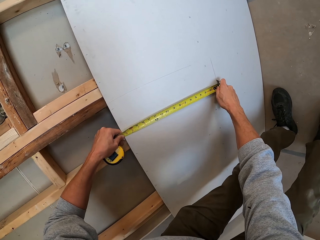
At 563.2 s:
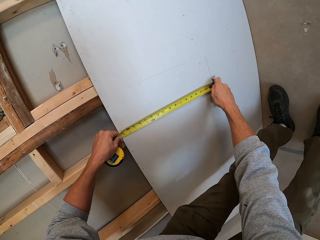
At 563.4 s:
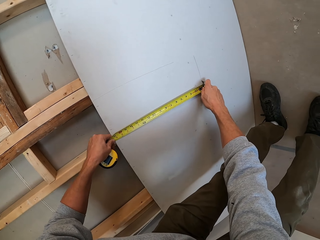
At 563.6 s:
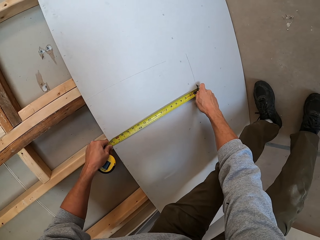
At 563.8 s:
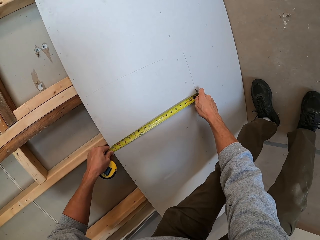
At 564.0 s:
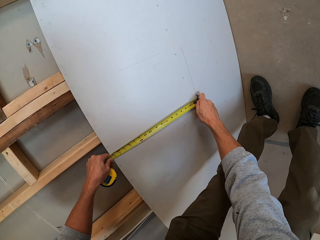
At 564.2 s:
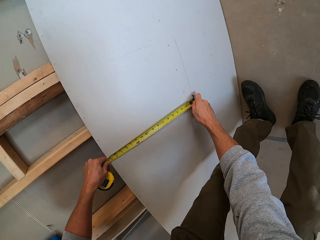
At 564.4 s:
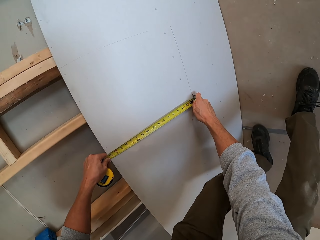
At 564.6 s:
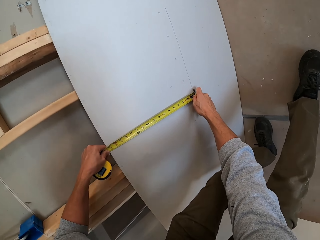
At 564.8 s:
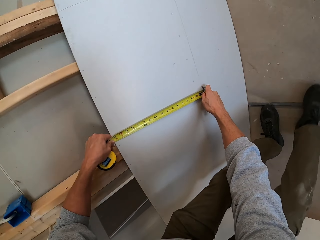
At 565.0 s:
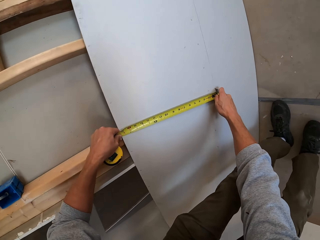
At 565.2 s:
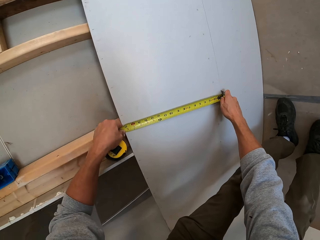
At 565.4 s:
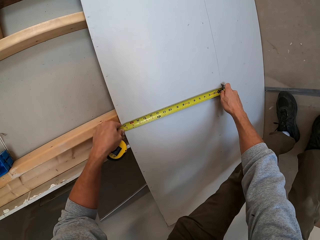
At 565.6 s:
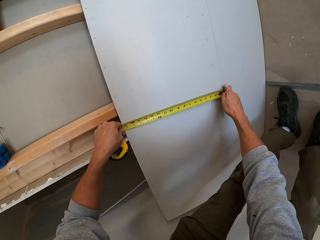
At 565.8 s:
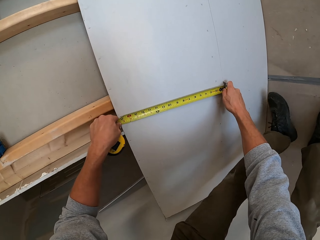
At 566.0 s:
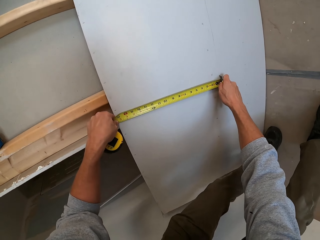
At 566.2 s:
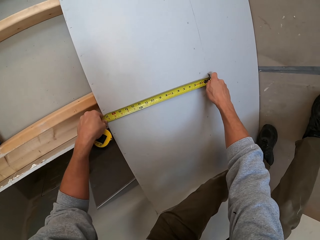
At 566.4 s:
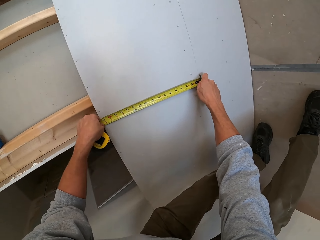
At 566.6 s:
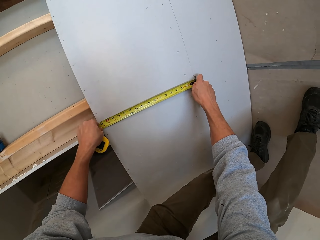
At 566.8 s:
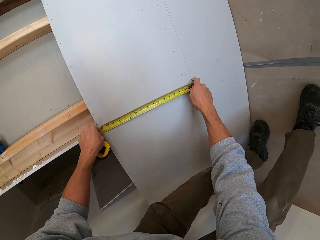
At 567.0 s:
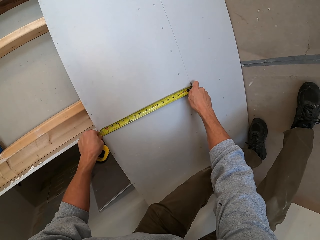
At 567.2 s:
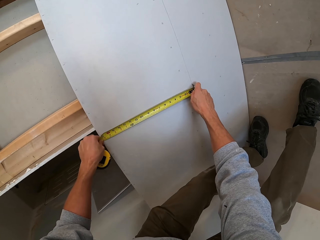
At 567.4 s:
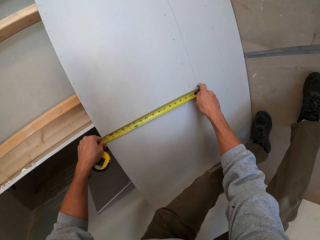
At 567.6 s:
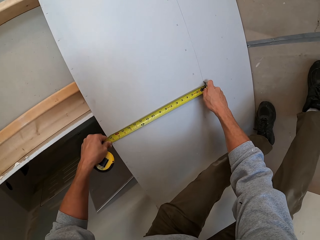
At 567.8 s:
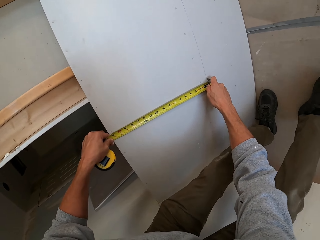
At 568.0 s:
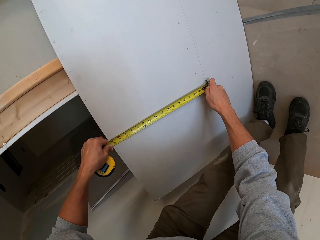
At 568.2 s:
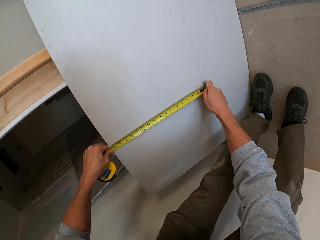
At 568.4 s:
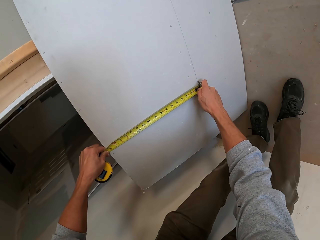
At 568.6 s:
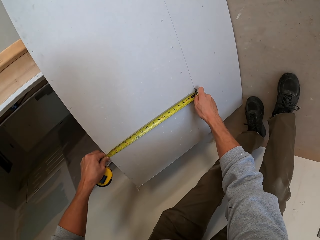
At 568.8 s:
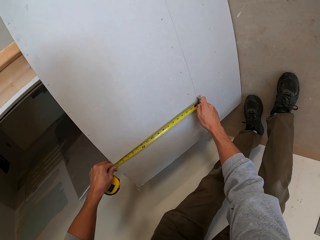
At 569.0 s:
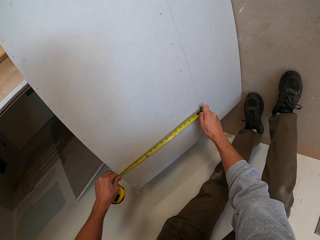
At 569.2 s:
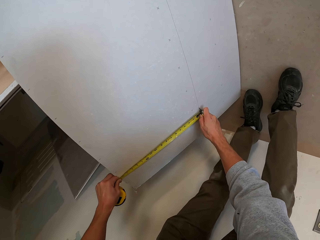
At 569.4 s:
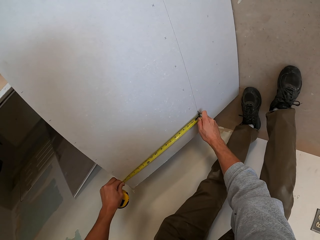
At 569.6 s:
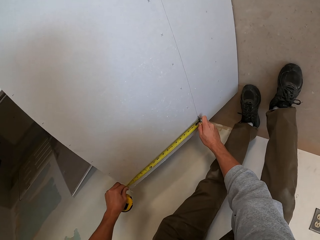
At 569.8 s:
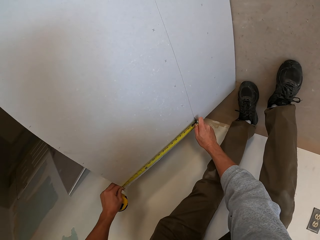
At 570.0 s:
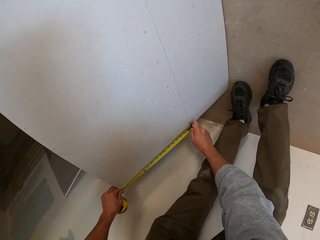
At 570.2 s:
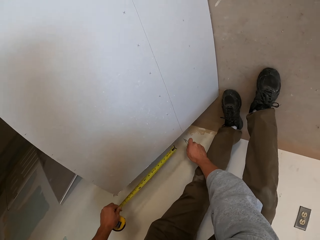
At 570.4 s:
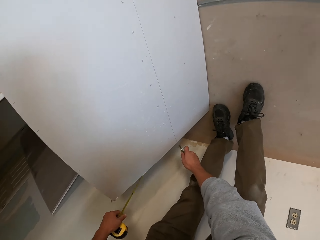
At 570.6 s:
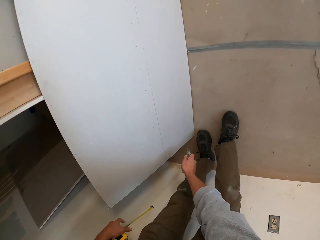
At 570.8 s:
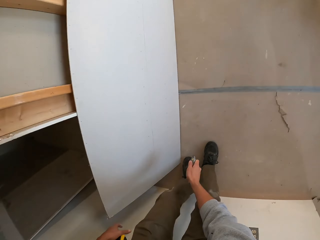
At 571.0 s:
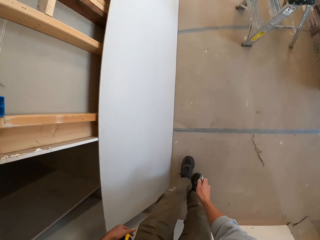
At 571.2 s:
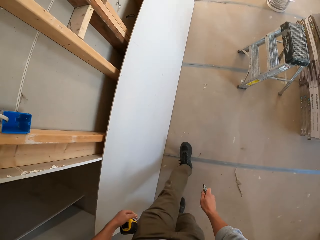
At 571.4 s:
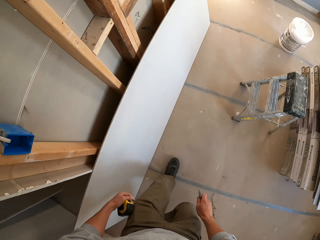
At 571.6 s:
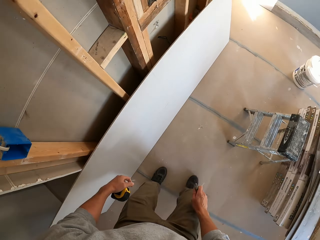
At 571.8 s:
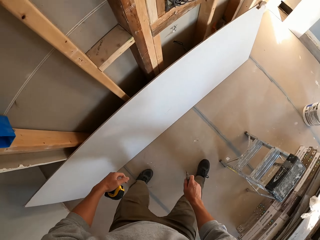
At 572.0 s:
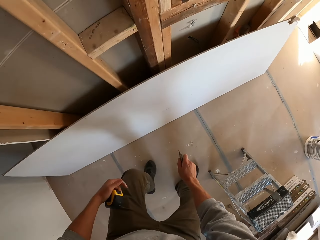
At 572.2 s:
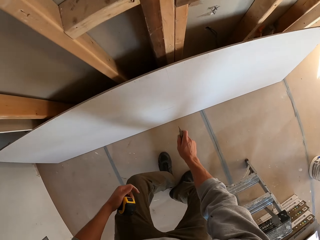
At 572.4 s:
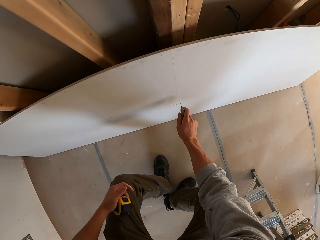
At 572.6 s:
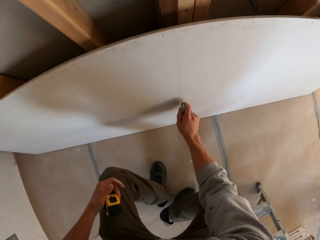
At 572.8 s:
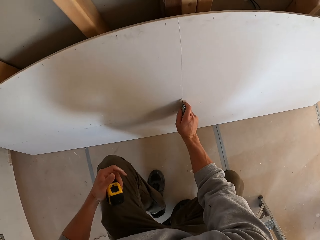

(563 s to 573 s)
The camera wearer cuts a board with a cutter. They step backward. They cut the board with the cutter. They adjust the tape measure on the board. They cut the board with the cutter. They stare at the ceiling board. They walk around. They squat down.

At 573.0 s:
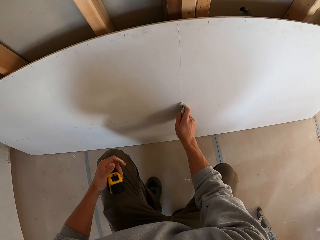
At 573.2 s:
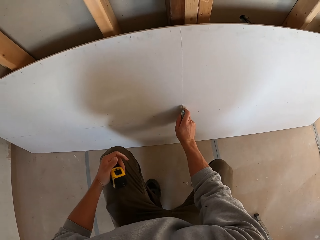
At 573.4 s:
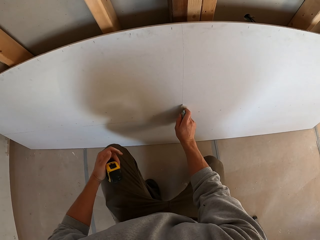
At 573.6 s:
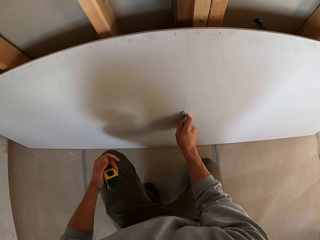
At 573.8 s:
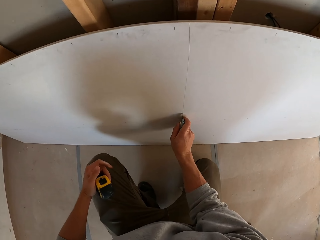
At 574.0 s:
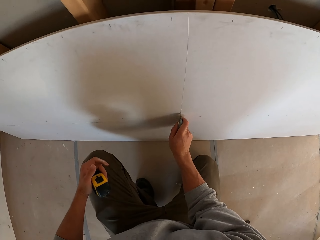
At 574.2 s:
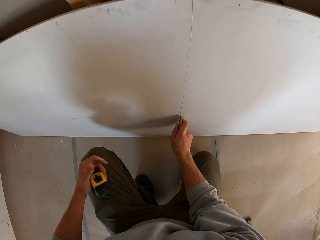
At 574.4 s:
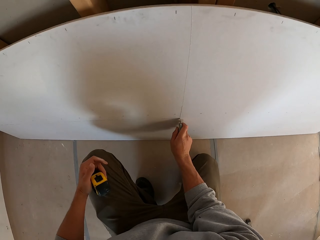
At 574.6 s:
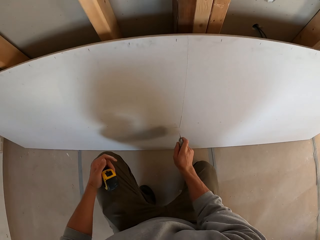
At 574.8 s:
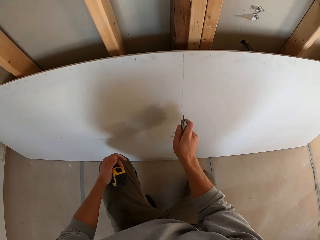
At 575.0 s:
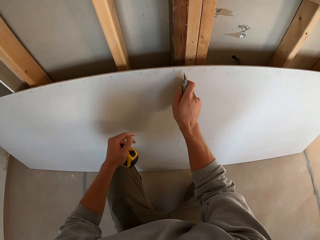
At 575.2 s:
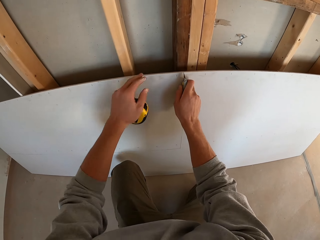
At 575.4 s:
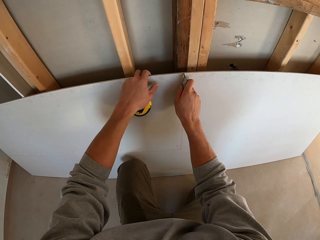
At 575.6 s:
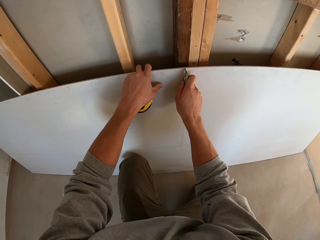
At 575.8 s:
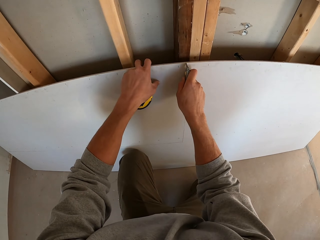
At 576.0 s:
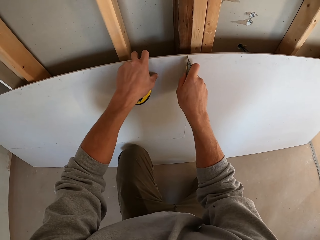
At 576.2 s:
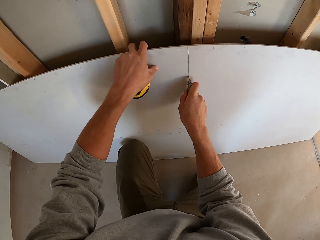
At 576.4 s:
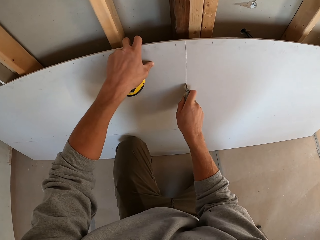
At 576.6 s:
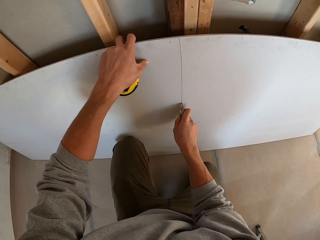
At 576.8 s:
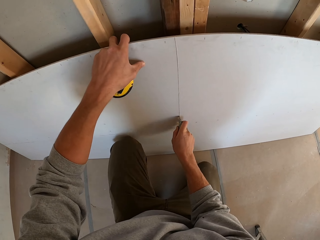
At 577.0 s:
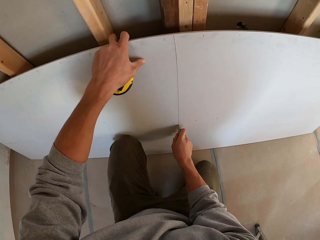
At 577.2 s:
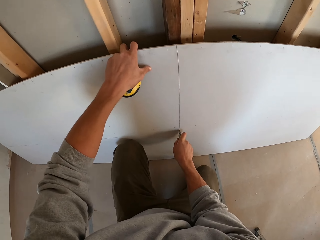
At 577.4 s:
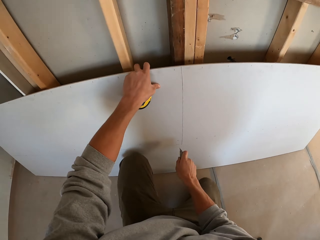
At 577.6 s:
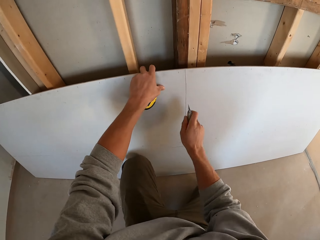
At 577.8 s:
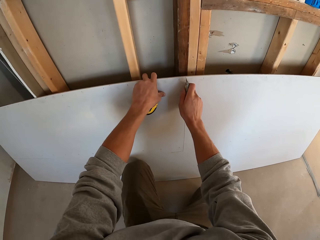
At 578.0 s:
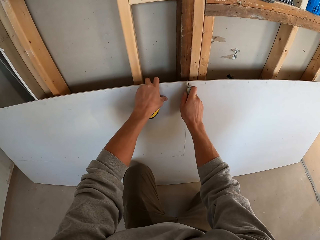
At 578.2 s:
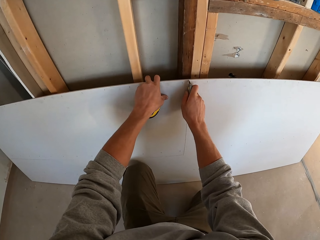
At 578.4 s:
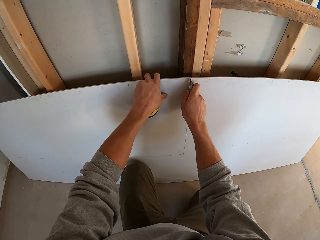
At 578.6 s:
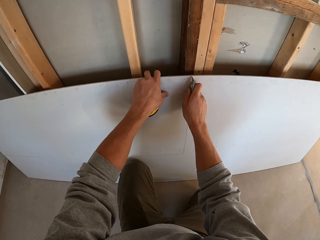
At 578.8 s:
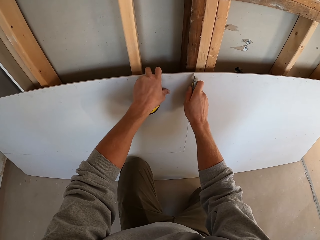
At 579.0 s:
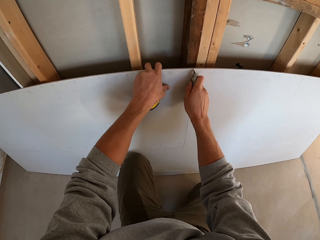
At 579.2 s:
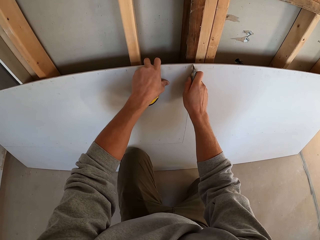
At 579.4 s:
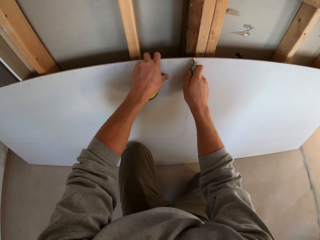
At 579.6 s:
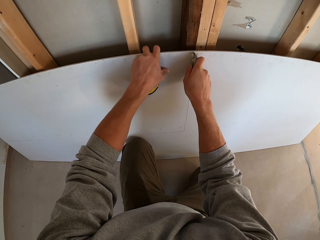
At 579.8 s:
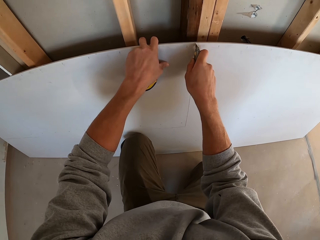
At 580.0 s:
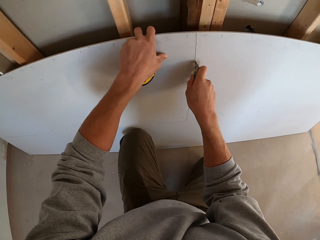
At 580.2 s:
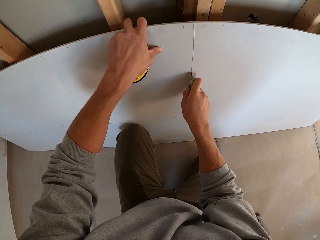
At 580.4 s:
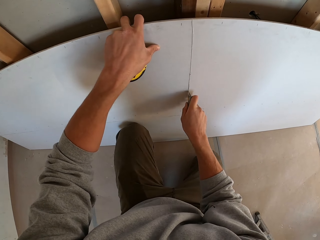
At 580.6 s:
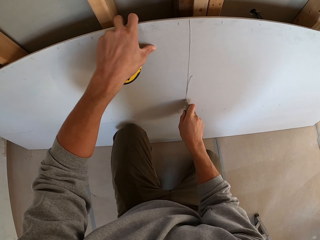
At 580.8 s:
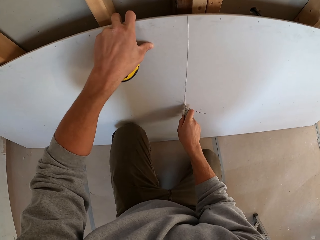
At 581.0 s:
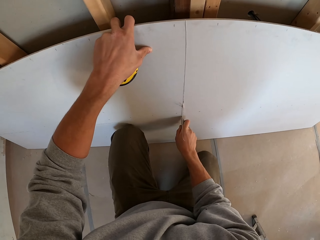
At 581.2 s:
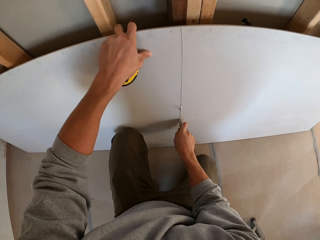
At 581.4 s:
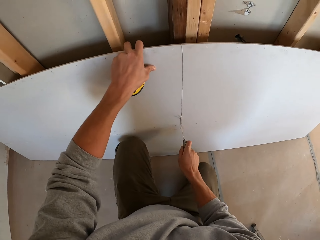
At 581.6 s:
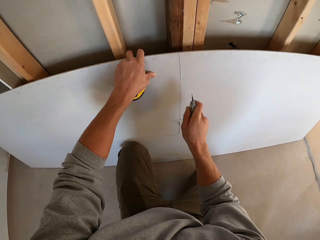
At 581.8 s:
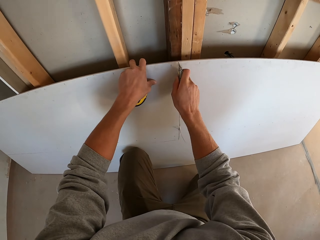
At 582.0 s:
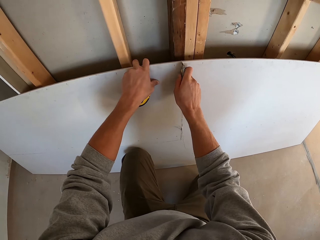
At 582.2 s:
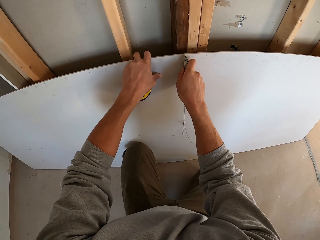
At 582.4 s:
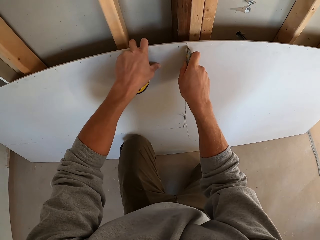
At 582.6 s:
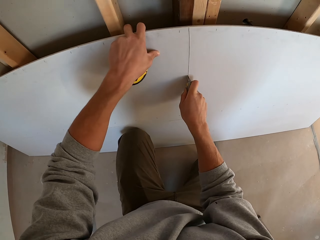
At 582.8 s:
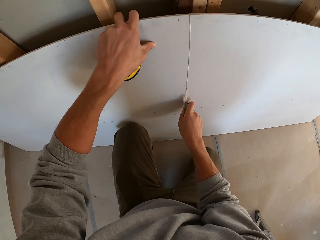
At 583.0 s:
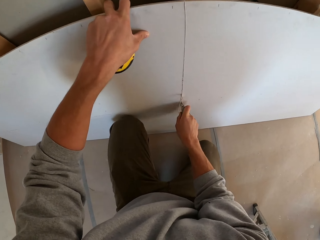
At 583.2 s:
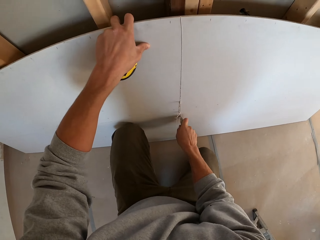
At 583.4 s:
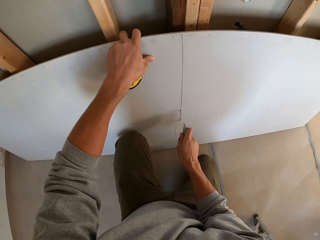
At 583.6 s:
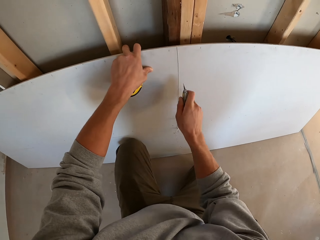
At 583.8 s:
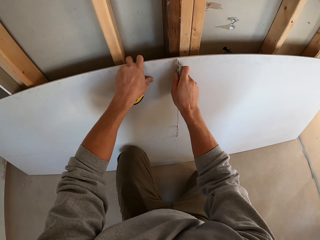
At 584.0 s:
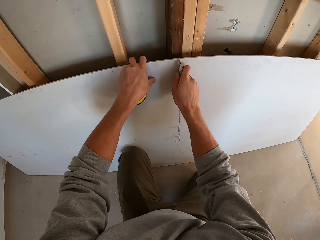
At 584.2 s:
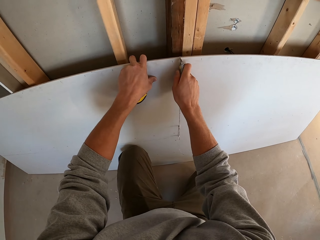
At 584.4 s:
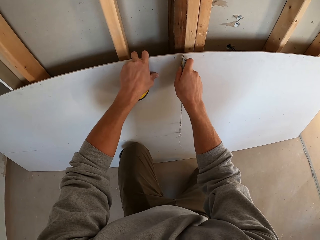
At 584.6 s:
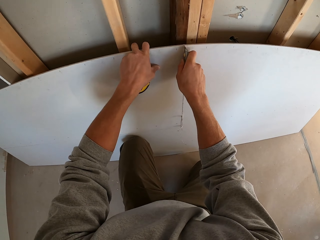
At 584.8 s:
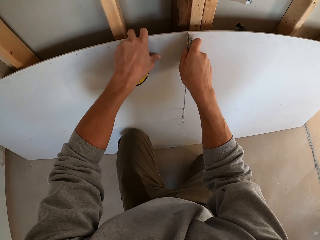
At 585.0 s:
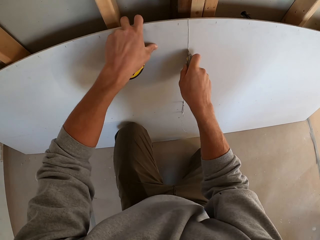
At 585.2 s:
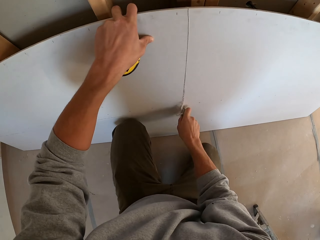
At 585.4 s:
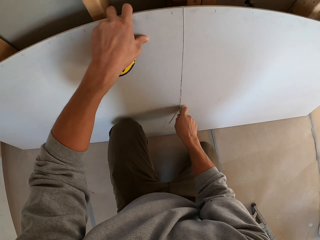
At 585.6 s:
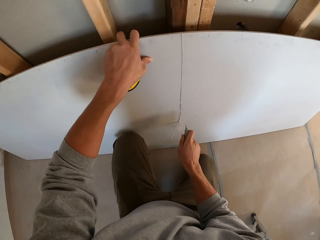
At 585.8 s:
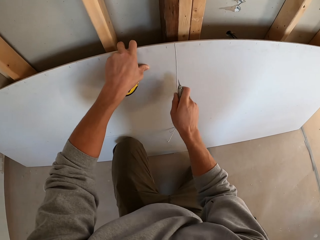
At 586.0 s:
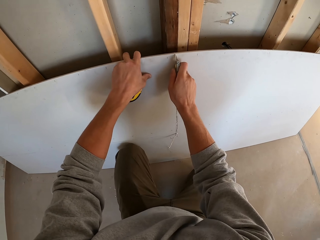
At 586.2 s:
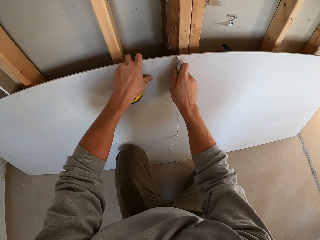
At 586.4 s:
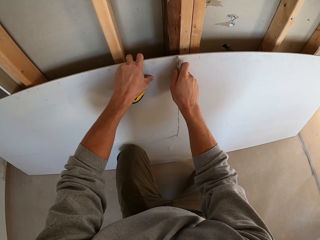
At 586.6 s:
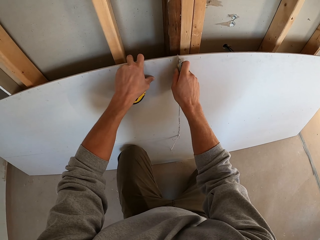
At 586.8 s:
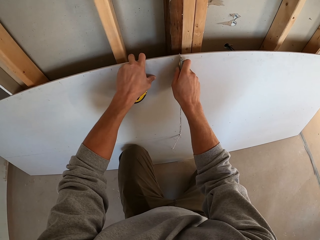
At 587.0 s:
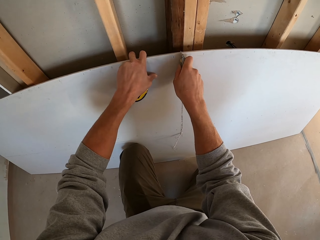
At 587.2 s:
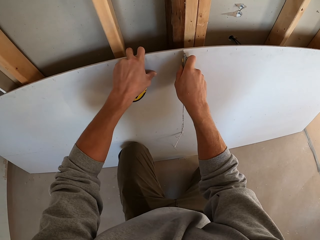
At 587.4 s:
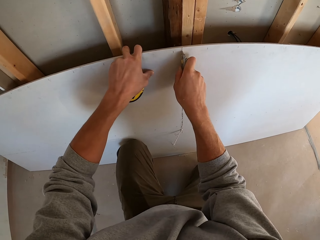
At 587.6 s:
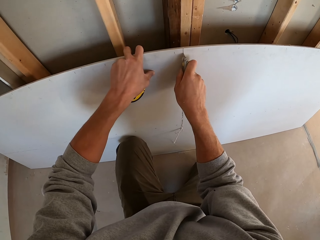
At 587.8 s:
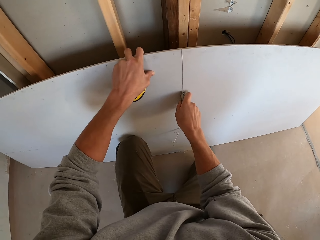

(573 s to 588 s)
The camera wearer marks the ceiling board. They cut the board with a cutter. They hold the board. They cut the ceiling board with the cutter. They turn to the side. They cut the board with the cutter.
